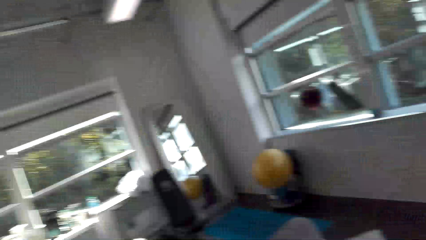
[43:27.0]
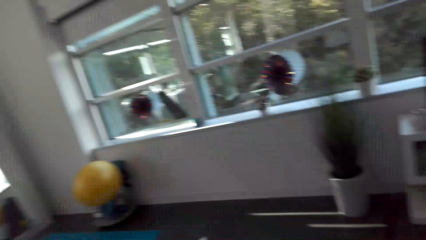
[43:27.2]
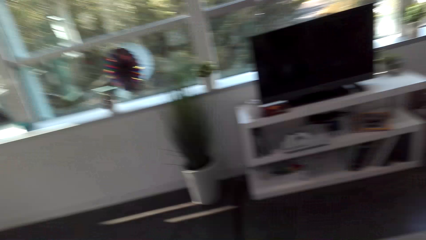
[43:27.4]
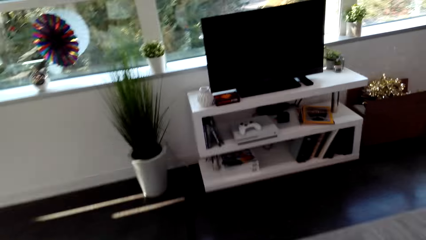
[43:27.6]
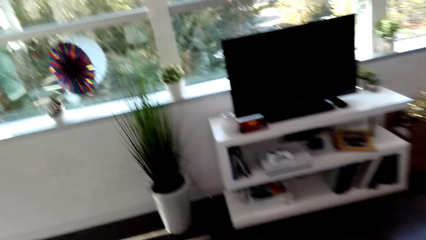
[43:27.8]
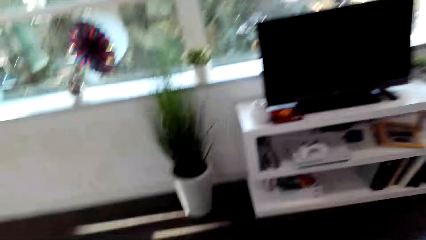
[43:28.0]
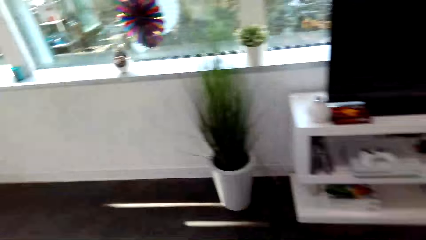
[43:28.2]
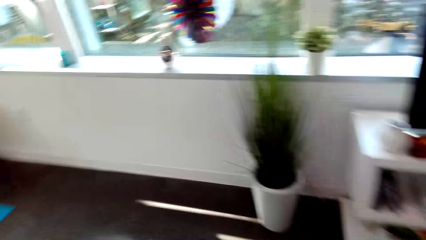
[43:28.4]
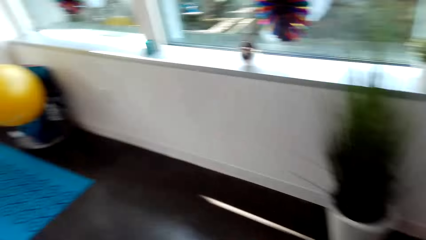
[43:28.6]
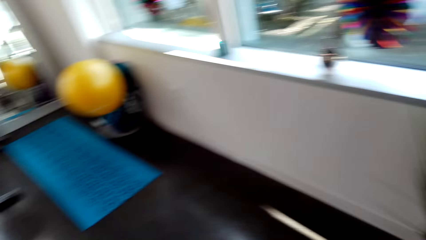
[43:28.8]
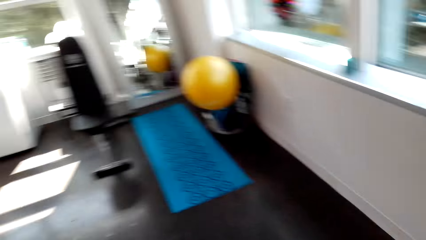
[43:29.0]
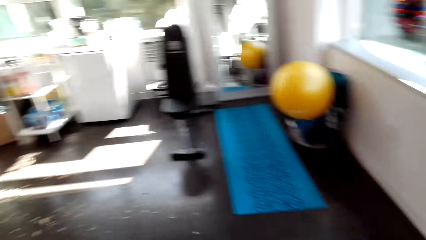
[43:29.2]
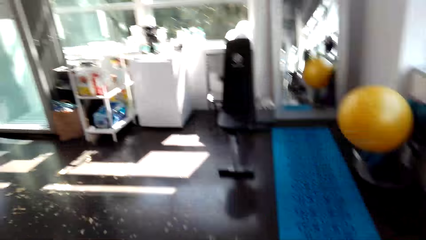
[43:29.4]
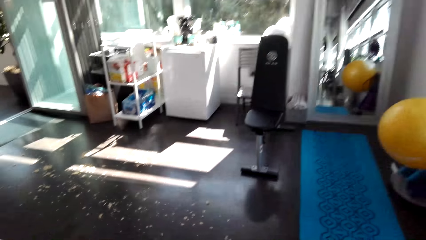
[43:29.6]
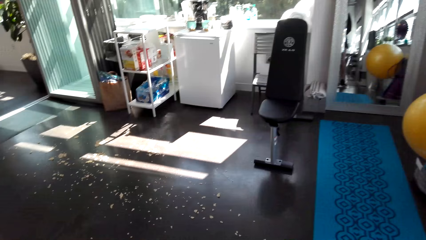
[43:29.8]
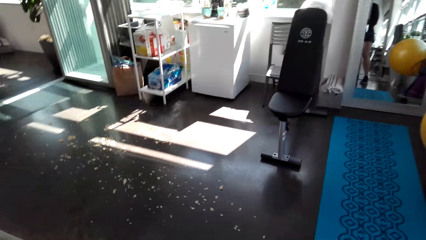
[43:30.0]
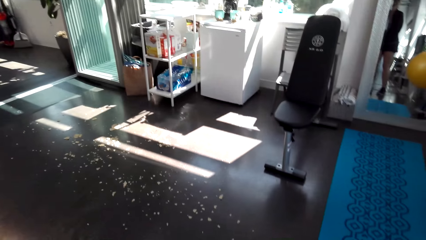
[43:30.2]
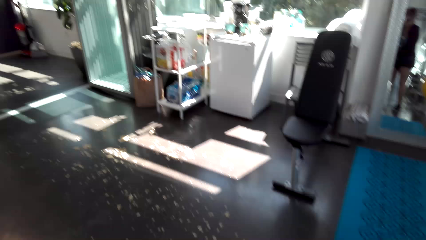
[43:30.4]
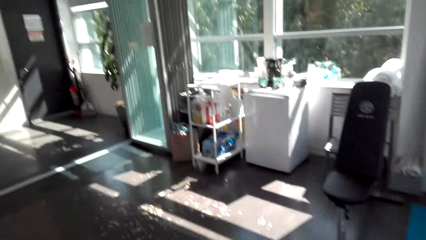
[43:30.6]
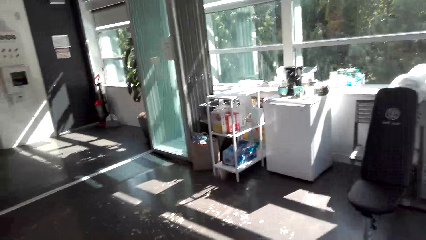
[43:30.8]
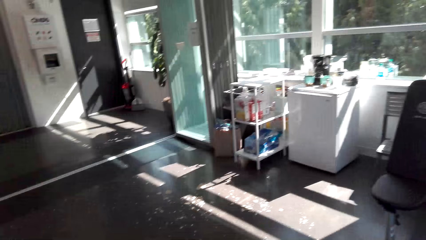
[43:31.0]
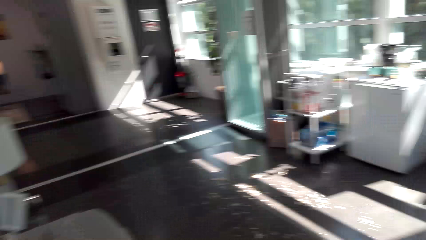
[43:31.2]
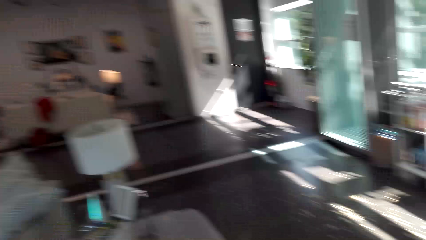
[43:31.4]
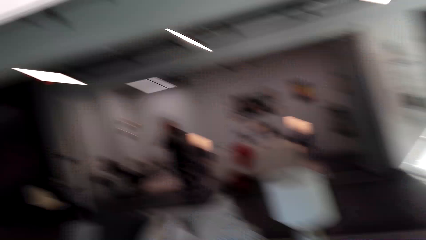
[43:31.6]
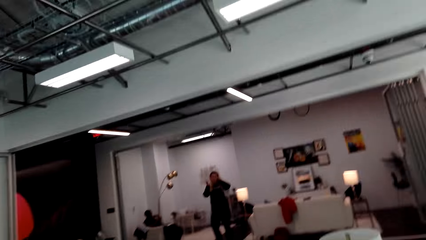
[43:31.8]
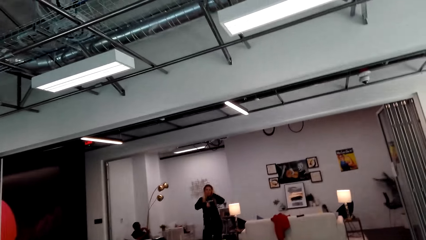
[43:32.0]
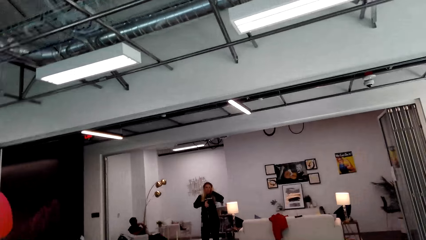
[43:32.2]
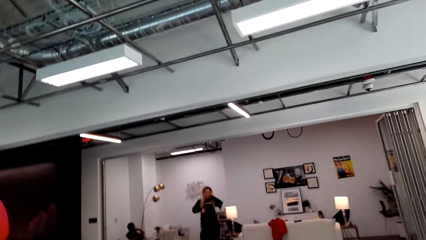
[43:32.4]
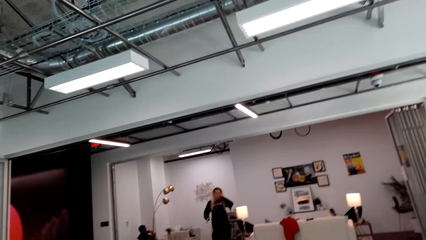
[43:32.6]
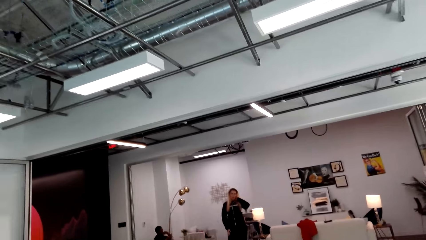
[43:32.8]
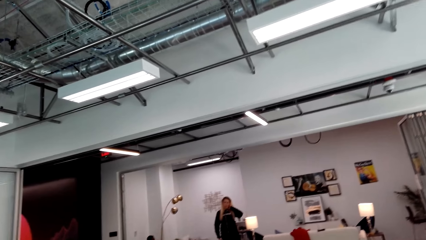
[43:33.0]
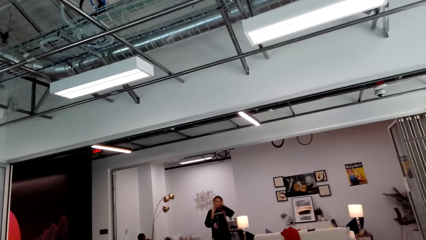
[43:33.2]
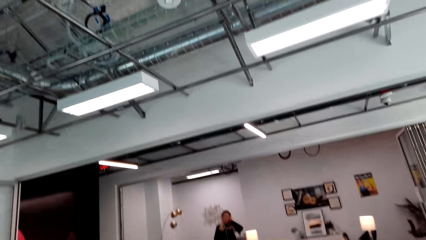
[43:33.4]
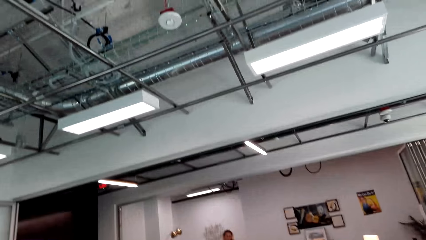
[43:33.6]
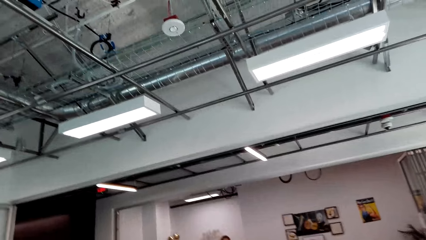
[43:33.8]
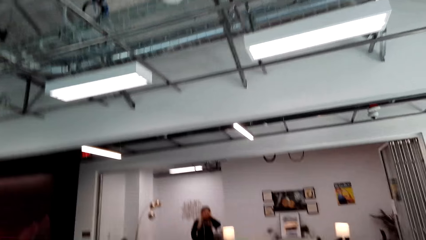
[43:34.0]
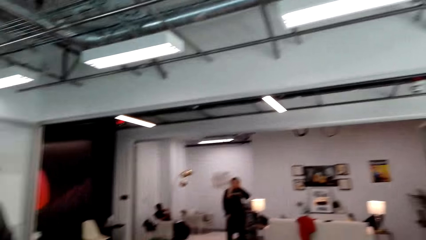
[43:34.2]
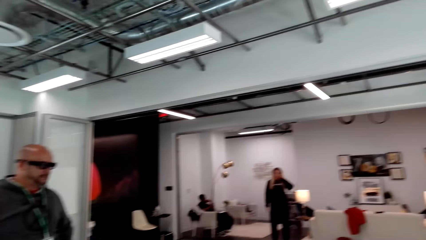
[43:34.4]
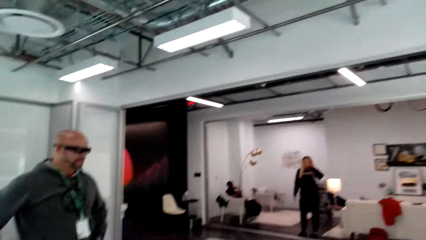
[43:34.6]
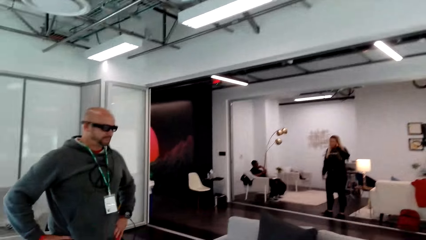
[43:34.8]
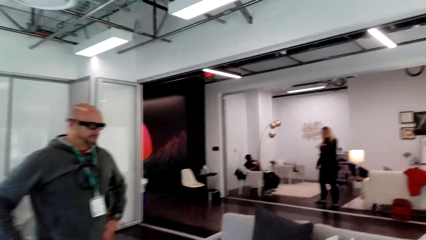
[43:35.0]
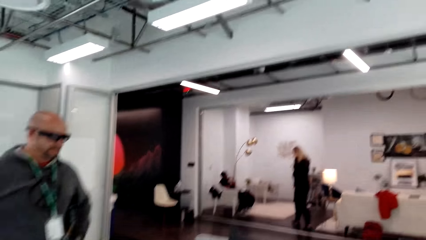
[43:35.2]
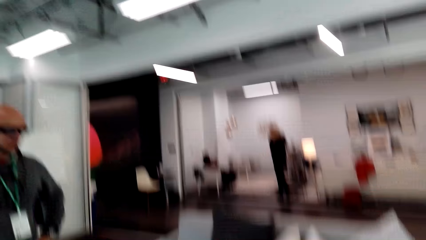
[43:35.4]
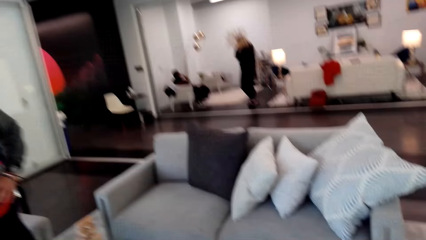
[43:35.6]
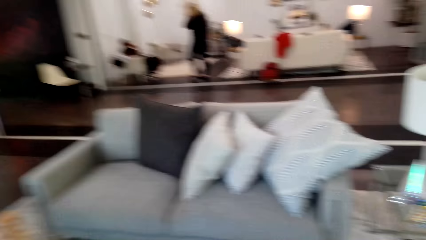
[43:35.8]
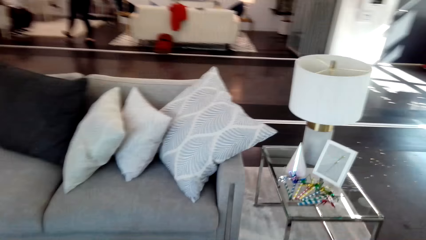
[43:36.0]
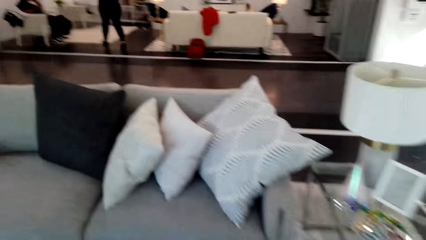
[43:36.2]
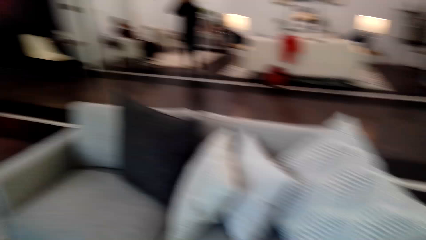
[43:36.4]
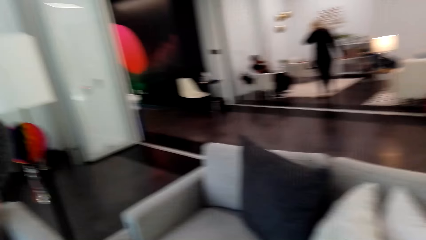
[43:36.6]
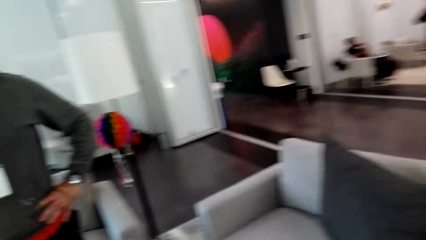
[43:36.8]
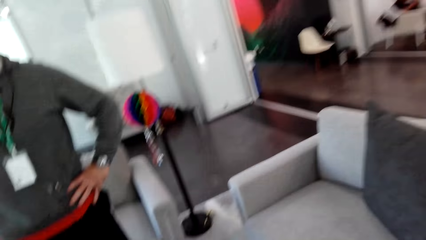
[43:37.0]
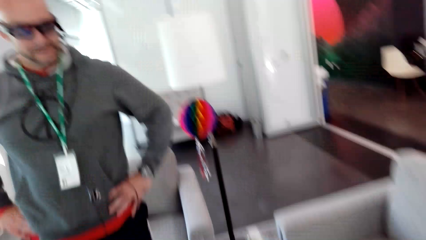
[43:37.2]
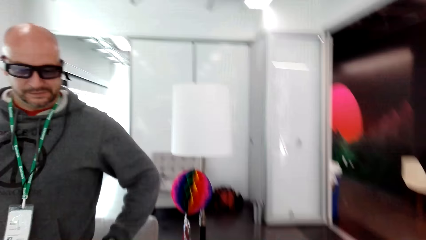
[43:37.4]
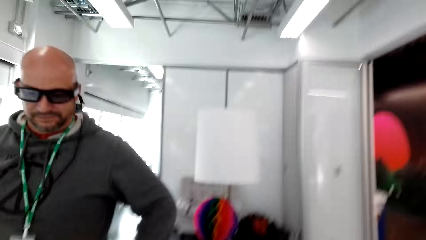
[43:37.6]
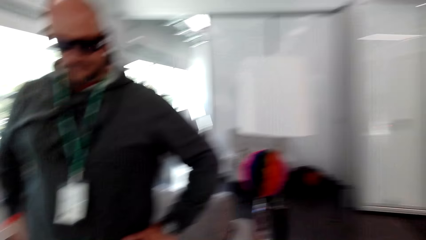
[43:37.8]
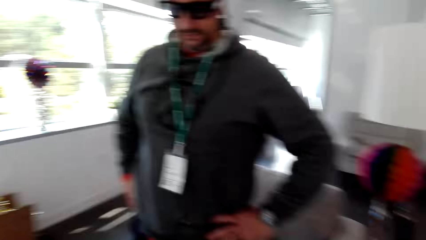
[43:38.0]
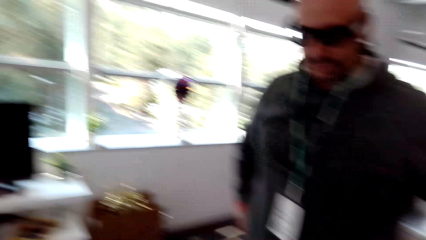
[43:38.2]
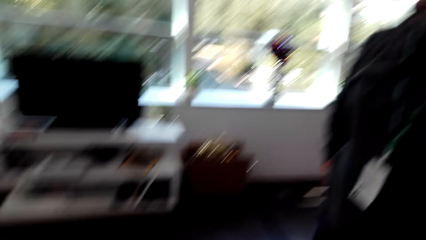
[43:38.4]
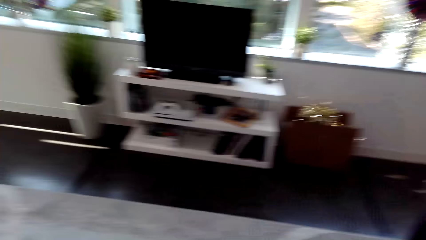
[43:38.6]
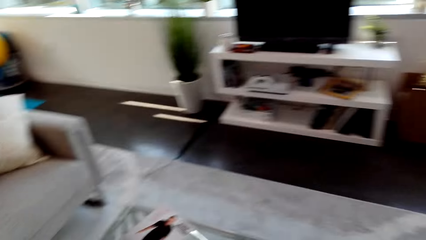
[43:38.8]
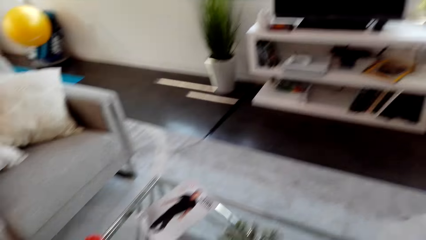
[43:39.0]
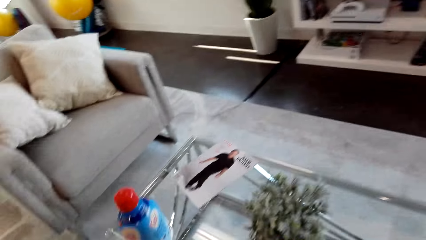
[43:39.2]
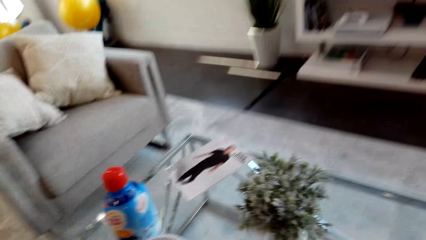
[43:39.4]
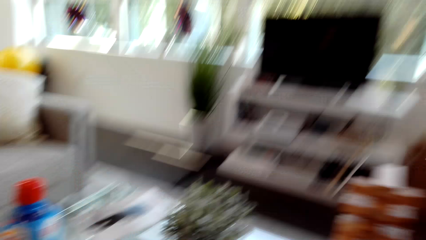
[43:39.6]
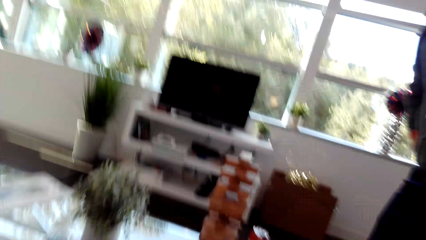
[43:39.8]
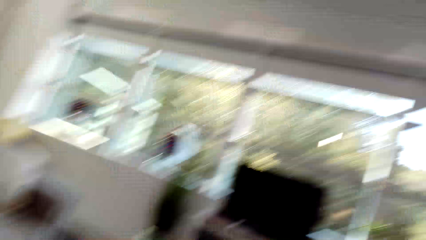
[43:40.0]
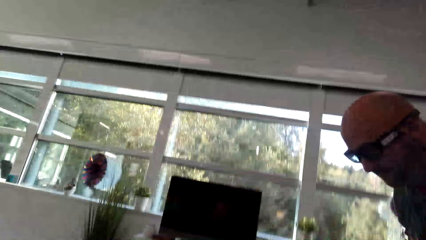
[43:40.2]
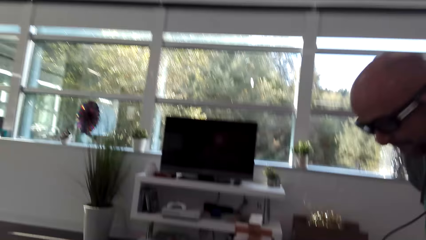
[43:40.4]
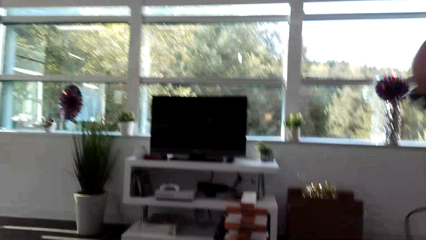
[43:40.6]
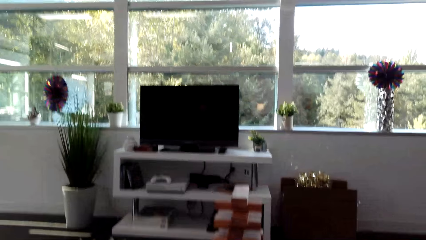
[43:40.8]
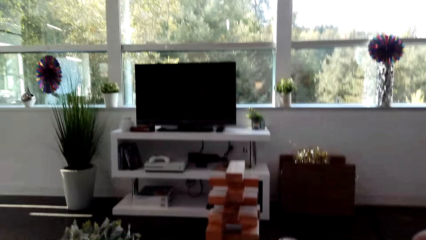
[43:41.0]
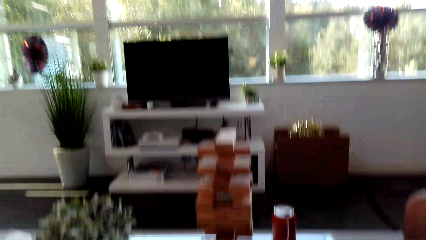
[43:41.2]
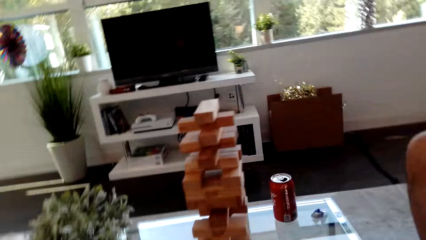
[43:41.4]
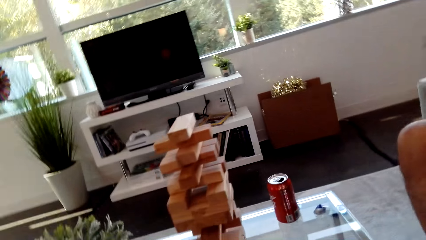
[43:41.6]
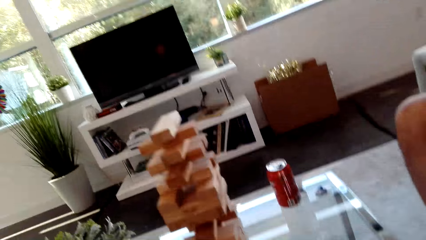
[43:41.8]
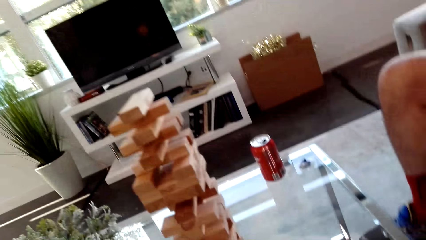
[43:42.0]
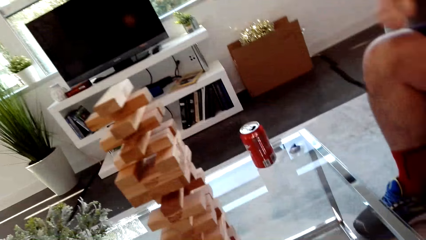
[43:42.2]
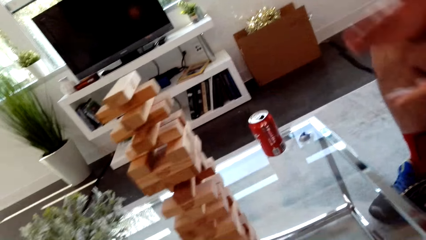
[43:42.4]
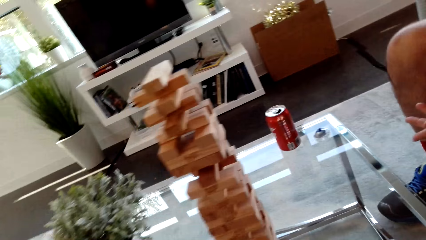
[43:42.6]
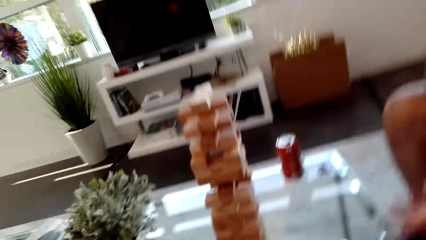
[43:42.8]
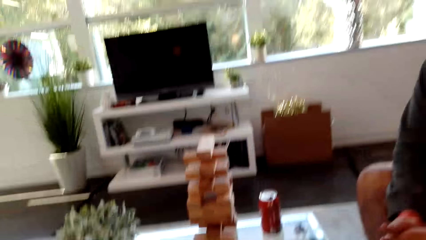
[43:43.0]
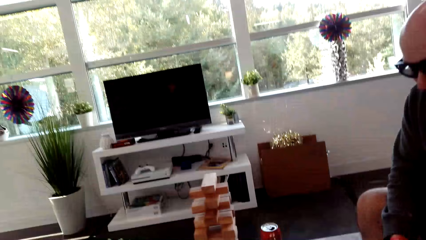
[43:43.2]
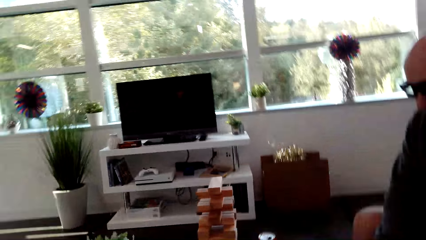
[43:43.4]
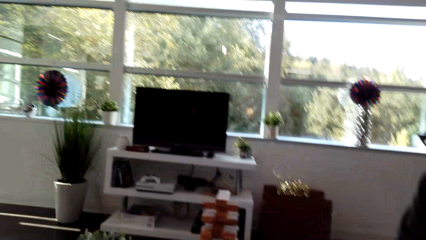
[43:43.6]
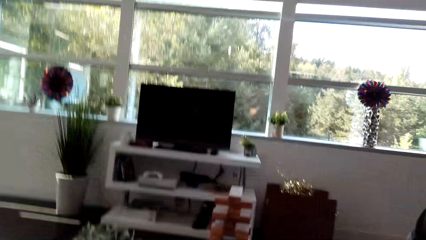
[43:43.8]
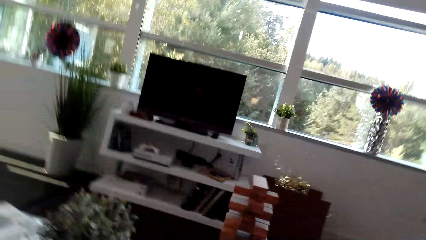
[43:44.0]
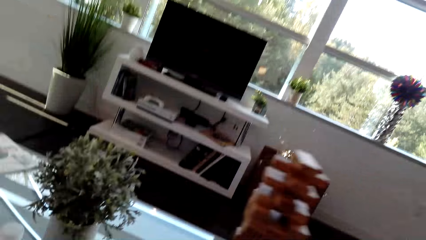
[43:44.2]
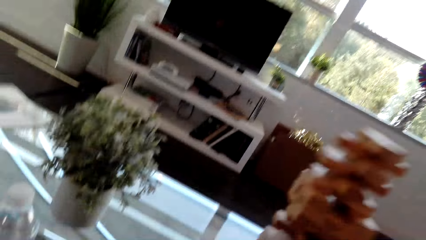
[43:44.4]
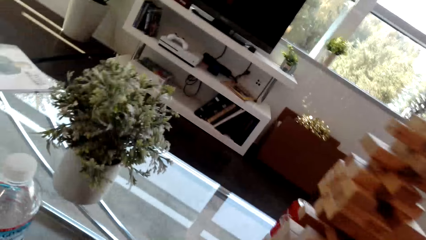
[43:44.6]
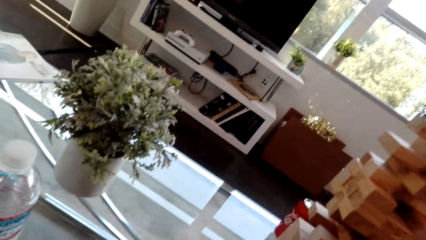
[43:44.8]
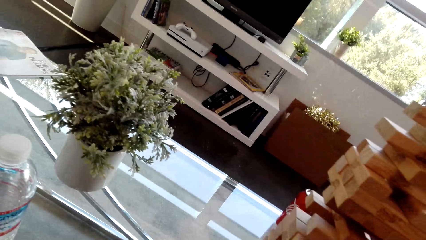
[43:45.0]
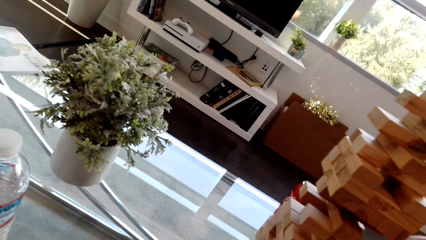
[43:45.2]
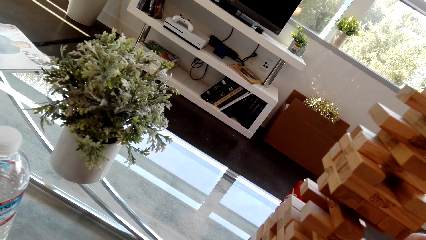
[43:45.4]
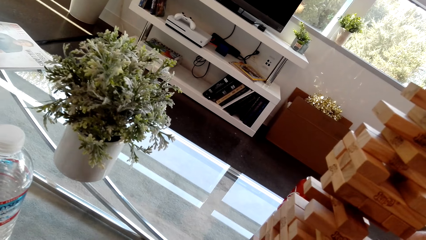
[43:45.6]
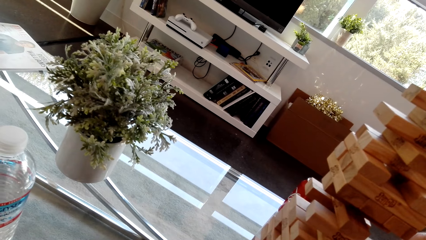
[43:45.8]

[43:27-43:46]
The camera wearer walks in the house. A woman dialogs with the camera wearer. A man sits down. The camera wearer dialogs with the man. They look around.
